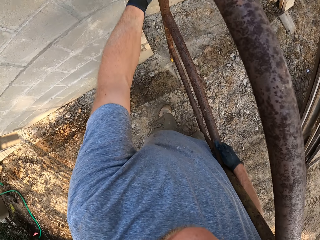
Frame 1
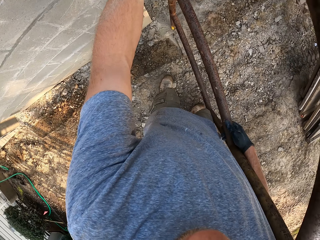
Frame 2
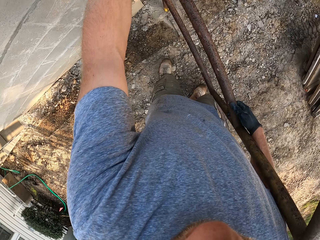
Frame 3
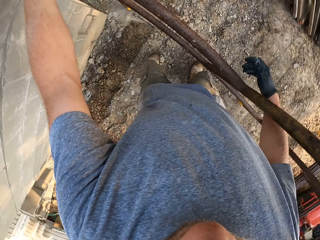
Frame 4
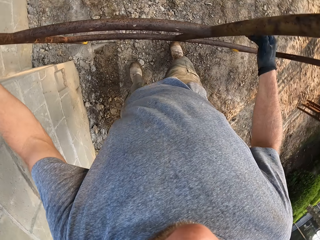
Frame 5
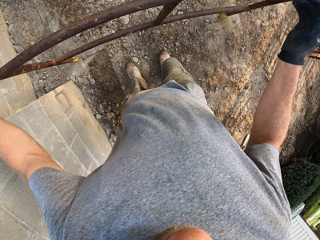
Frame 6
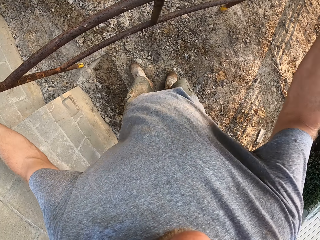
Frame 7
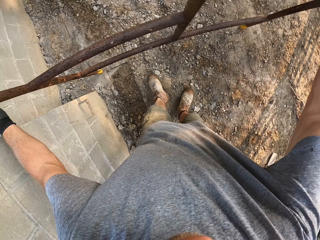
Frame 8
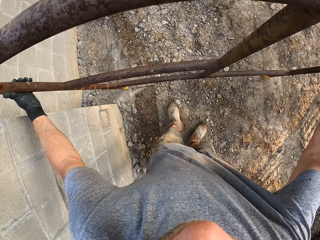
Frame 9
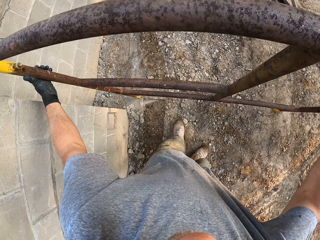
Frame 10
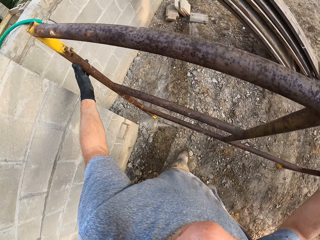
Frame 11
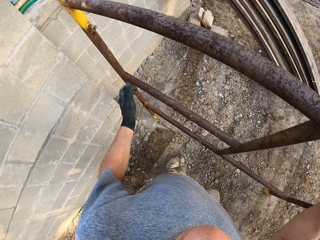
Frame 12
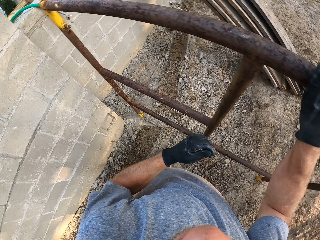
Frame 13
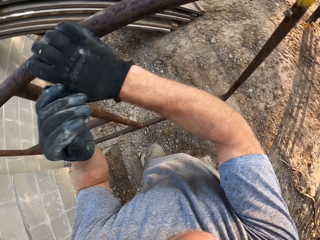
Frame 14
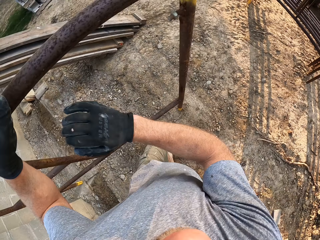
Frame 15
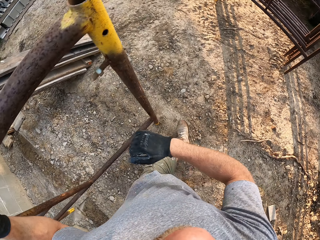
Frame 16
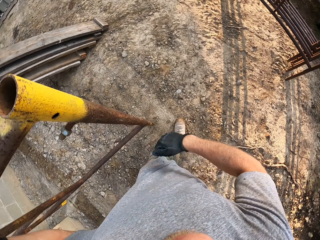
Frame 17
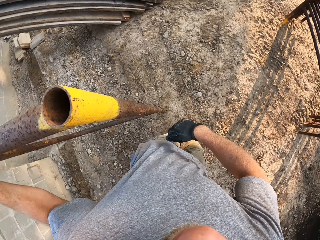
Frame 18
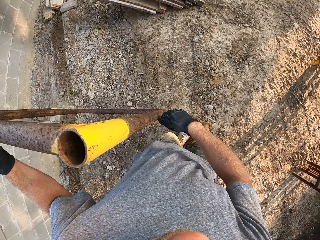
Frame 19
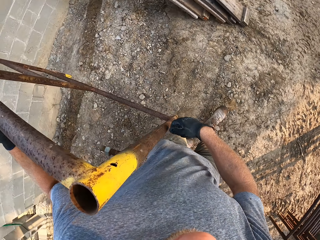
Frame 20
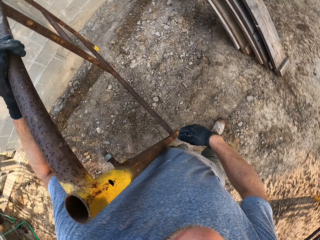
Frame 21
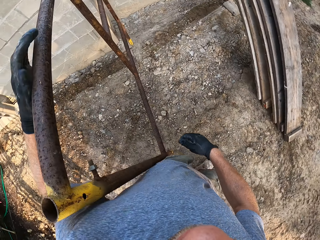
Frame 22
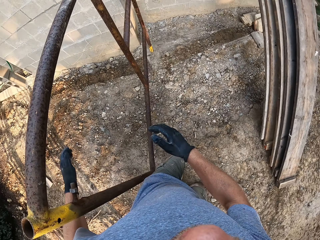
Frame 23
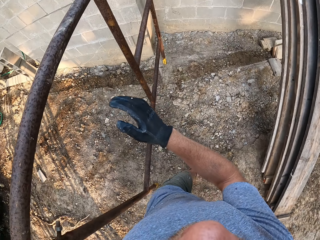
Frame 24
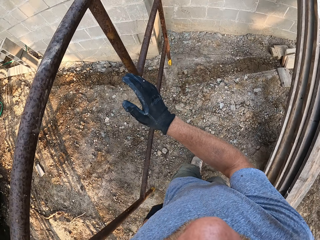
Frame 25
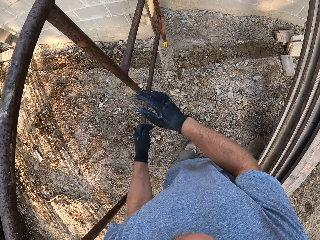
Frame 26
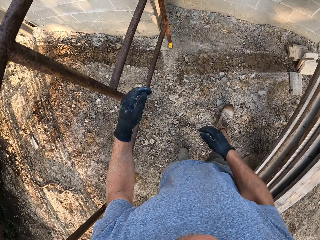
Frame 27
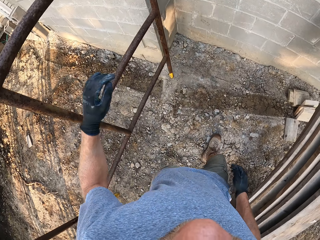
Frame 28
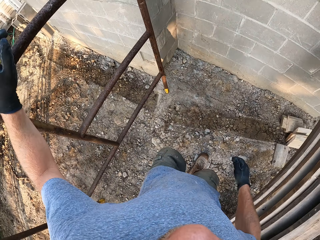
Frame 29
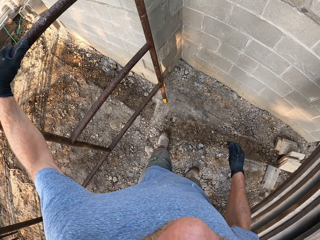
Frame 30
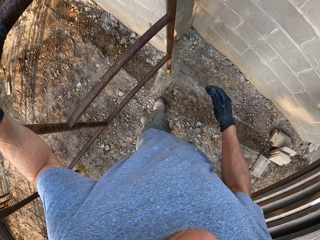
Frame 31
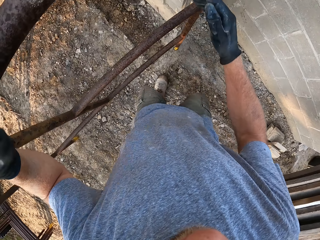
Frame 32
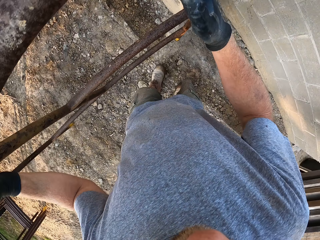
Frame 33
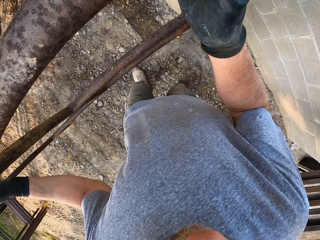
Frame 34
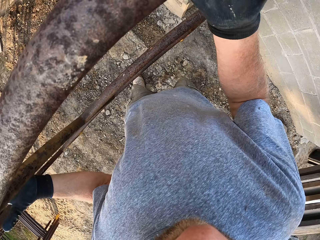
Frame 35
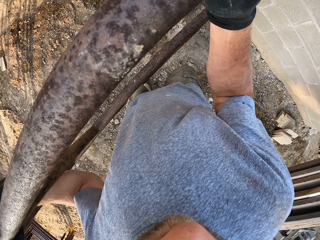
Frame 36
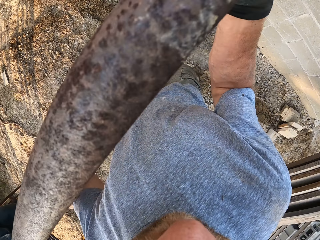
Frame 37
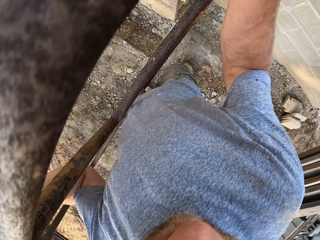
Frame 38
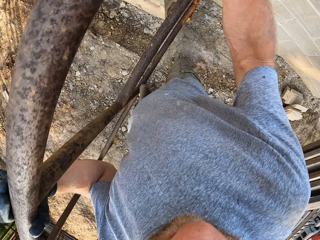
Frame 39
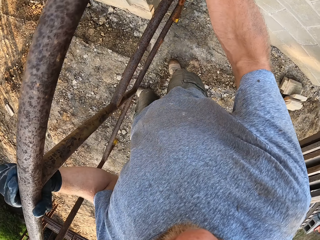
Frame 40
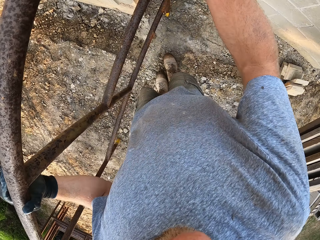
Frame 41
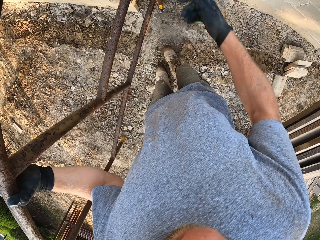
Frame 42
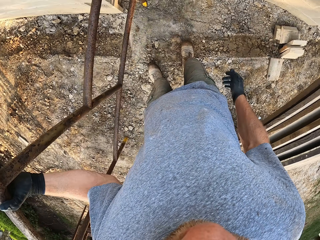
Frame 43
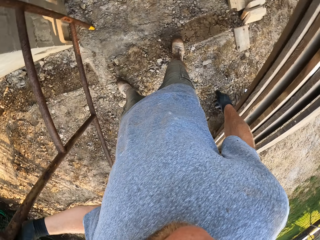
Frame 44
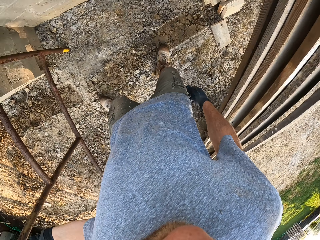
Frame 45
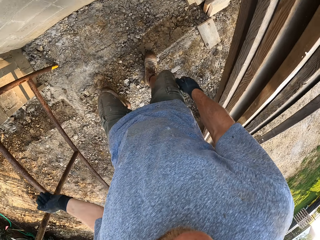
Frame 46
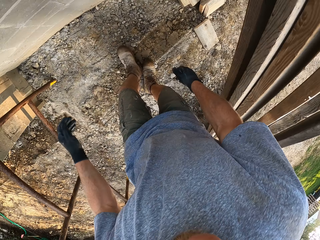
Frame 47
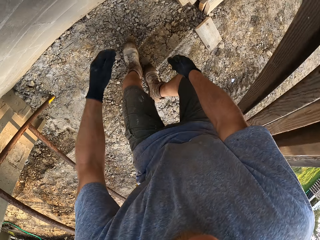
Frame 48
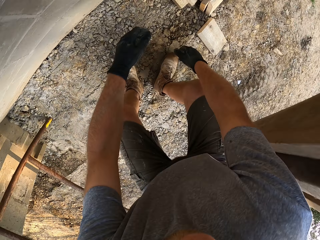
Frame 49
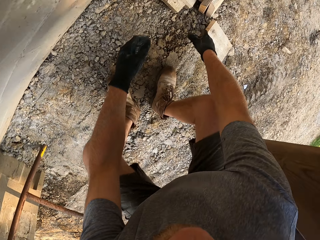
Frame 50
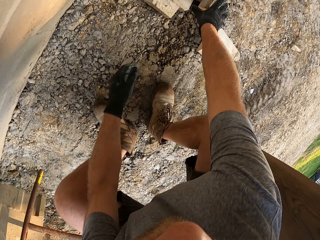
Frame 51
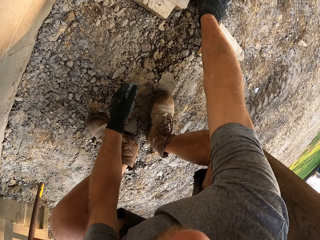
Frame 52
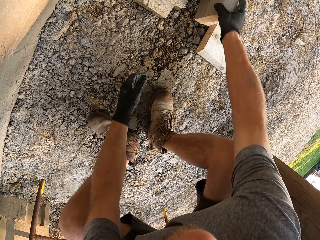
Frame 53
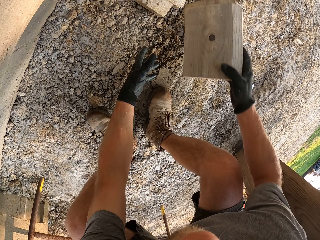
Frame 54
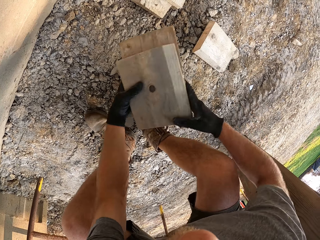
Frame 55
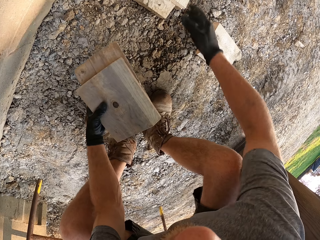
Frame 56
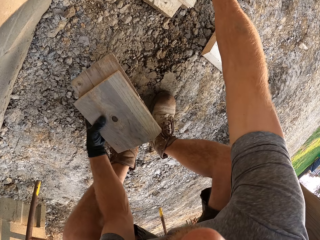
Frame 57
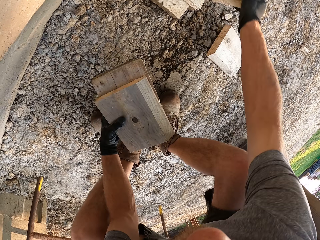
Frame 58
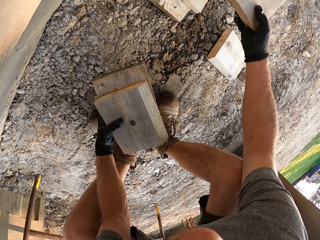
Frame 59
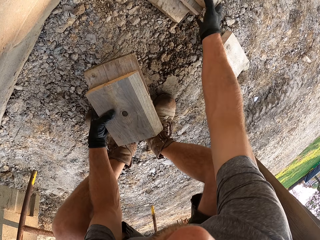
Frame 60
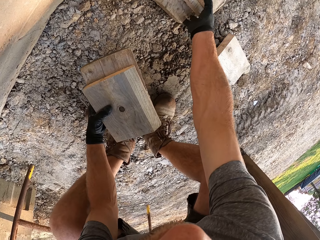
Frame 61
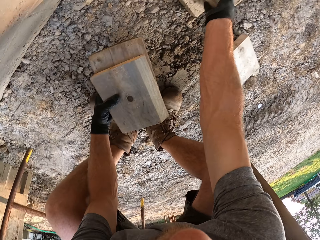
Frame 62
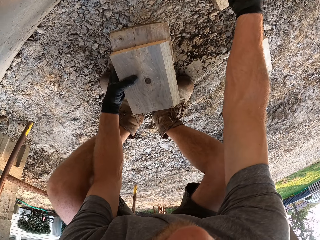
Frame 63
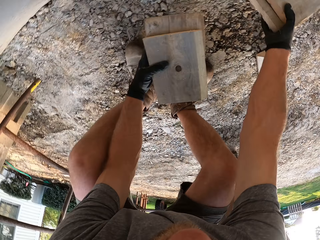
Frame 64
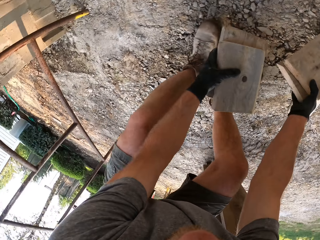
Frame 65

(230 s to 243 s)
The camera wearer stands the rack on the ground, holds the rack, lifts the rack from the ground and stands the rack beside the wall. They bend on the ground. They pack short planks on the ground. They pick pieces of wood from the ground.

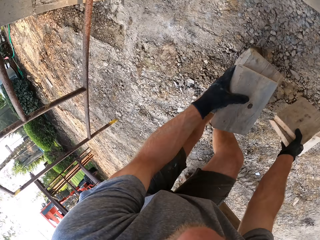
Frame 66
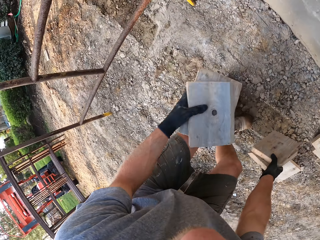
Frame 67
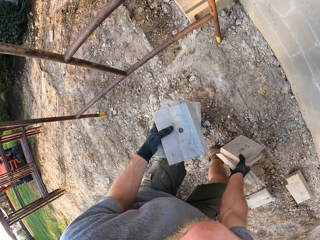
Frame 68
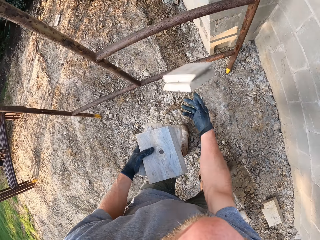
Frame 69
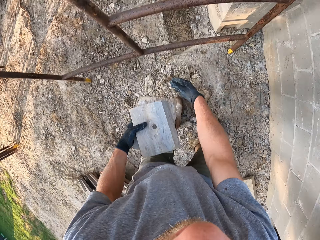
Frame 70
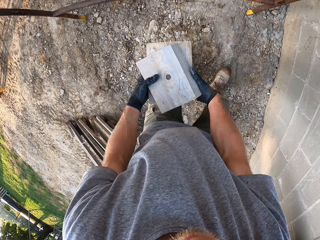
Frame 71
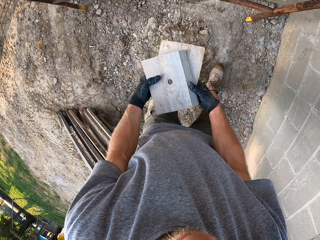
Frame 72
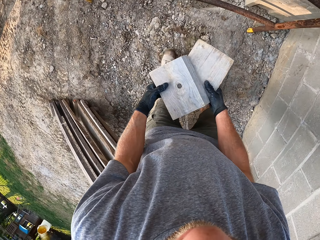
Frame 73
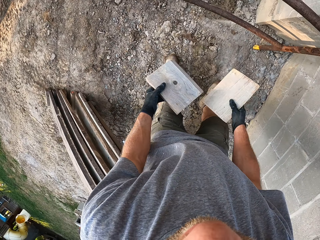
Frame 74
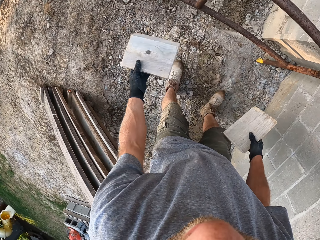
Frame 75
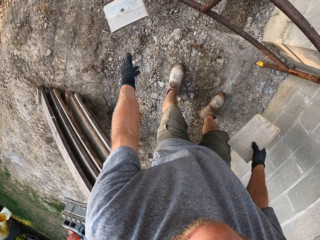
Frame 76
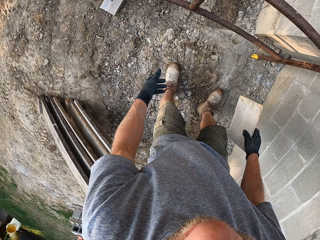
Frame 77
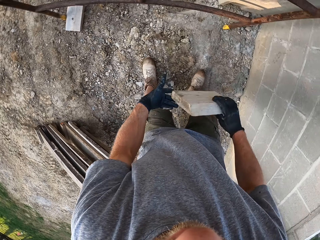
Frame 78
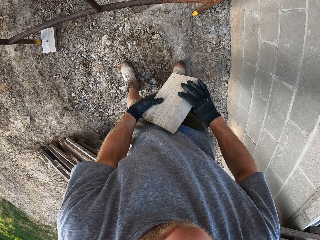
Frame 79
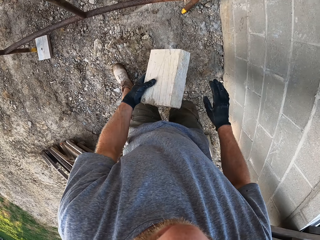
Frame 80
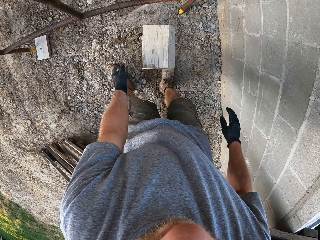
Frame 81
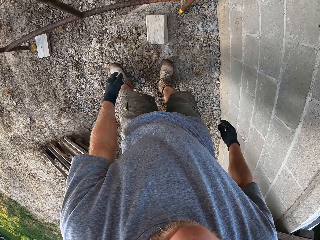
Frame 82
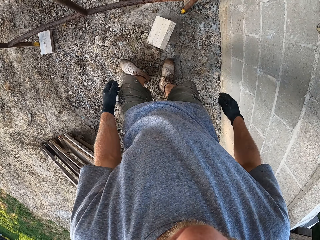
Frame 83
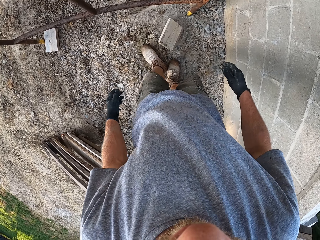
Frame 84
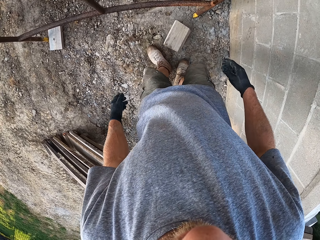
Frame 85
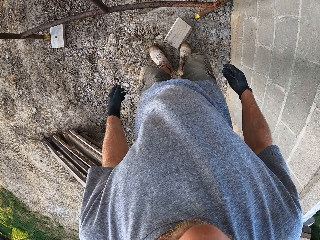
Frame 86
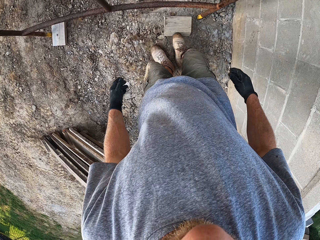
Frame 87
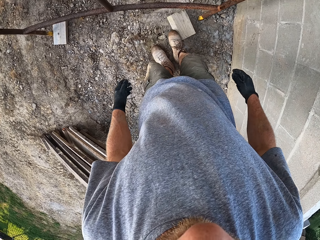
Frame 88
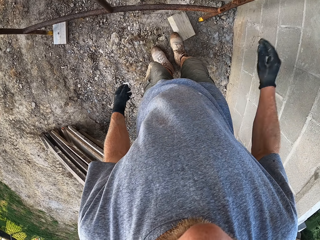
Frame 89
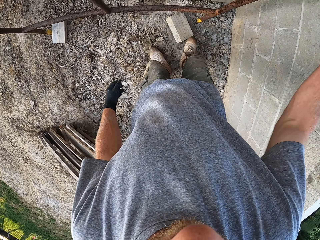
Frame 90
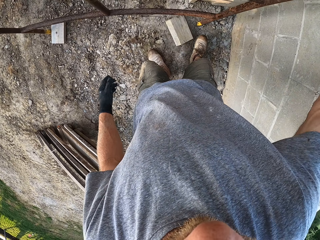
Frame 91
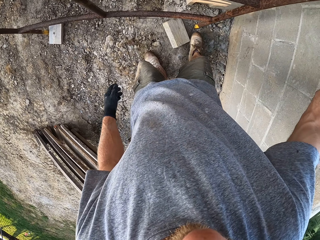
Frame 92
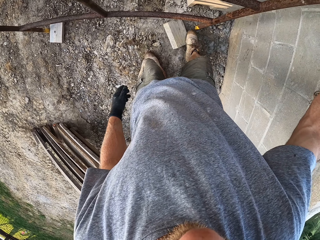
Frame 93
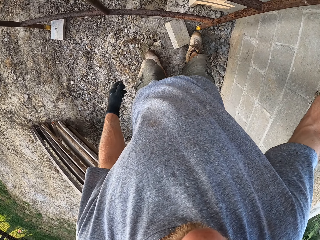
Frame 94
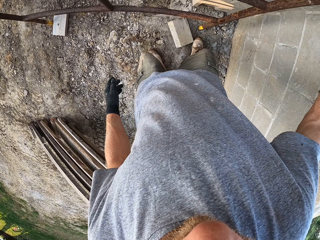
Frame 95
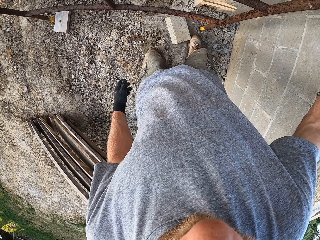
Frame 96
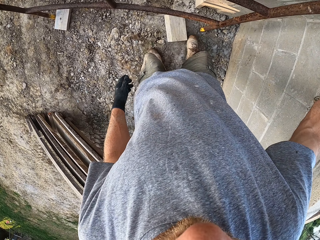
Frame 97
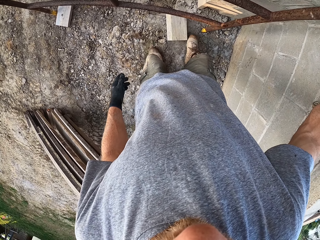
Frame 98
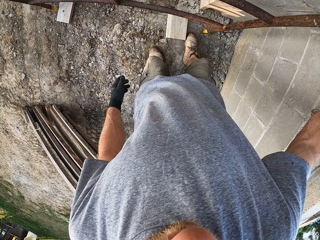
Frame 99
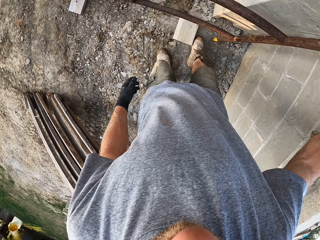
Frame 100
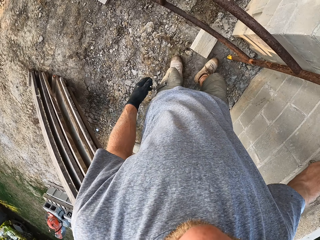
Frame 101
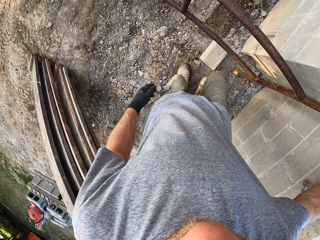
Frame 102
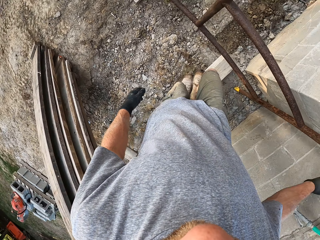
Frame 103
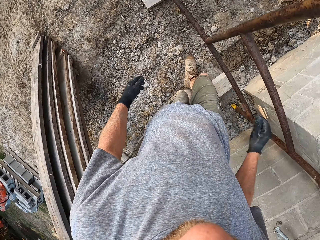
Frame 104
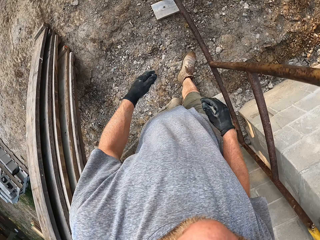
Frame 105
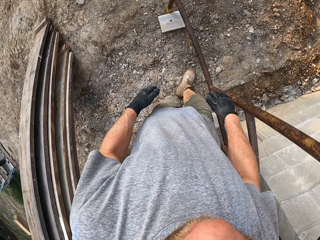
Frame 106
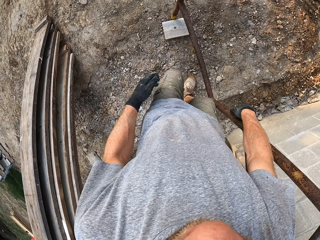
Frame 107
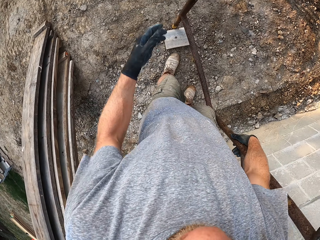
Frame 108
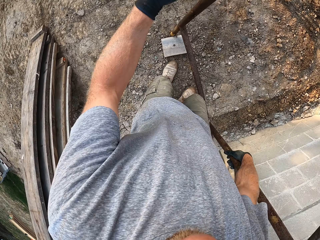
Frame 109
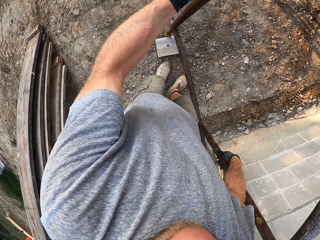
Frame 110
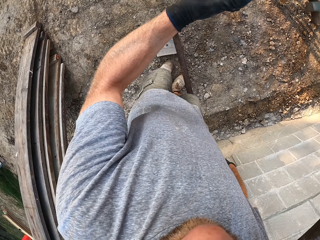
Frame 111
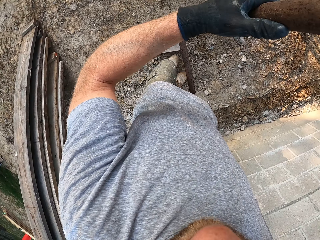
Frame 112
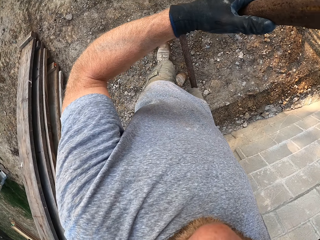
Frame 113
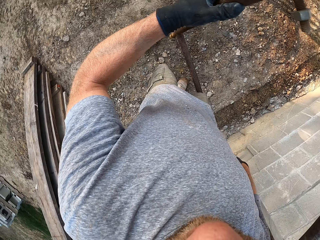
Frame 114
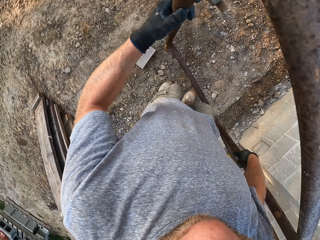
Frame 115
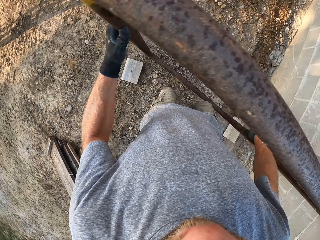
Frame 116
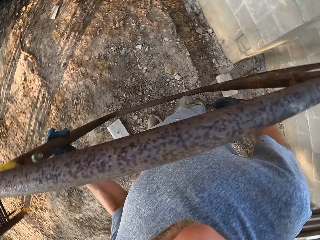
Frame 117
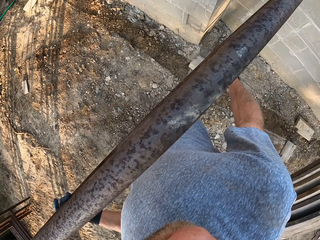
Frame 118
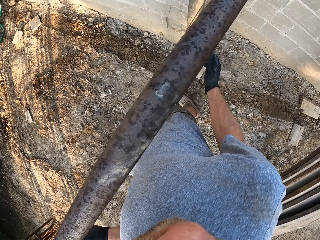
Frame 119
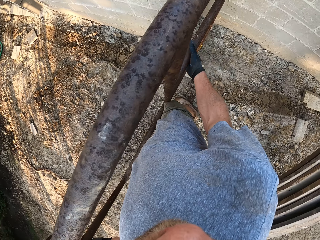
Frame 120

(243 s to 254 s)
The camera wearer throws away the planks in his right hand on the ground. He takes a plank from his left hand. He throws the plank in his left hand on the ground. He passes the plank in his right hand to his left hand. He throws the plank on the ground. He kicks the plank with his left foot. He drags the piece of wood with his leg. He holds the wall. He drags the piece of wood with his leg. He walks in the workshop. He carries the rack pieces. He kicks another plank on the ground with his left foot. He kicks the plank on the floor with his left foot. He holds the frame and lifts the frame from the ground.
